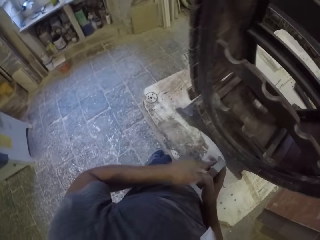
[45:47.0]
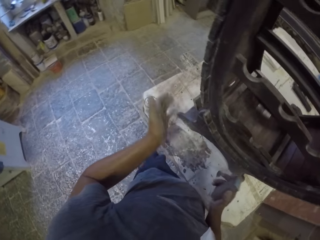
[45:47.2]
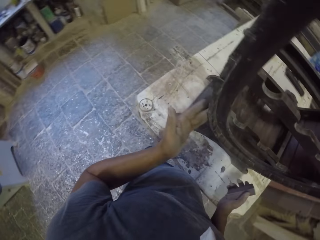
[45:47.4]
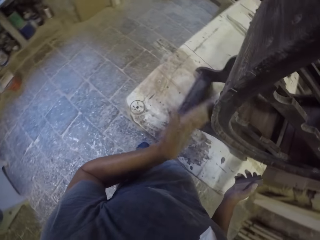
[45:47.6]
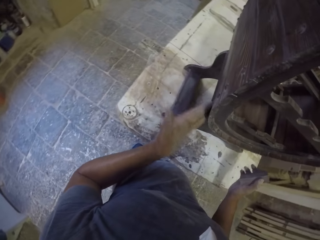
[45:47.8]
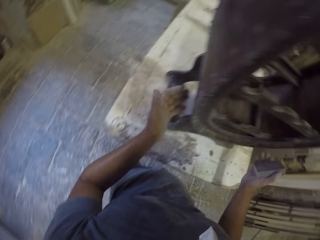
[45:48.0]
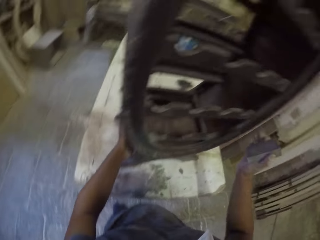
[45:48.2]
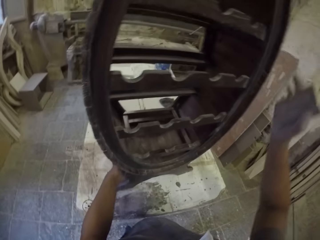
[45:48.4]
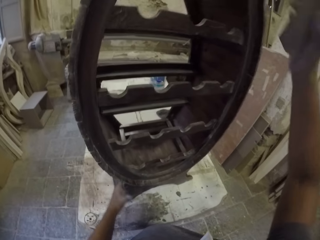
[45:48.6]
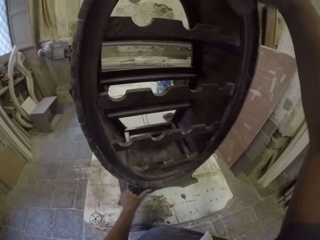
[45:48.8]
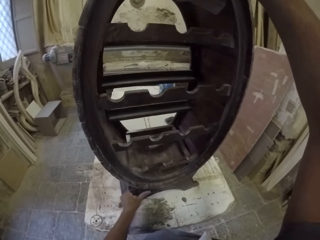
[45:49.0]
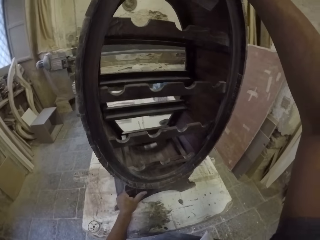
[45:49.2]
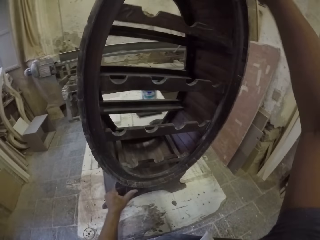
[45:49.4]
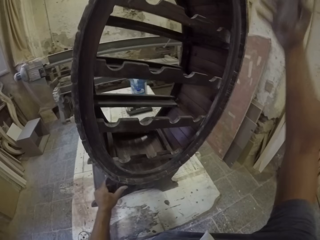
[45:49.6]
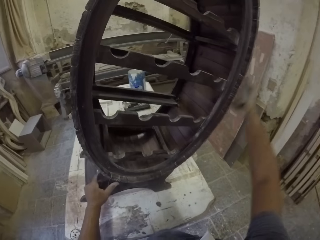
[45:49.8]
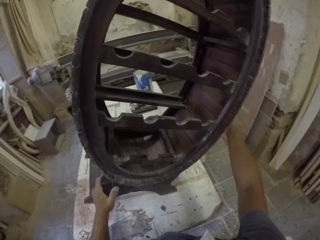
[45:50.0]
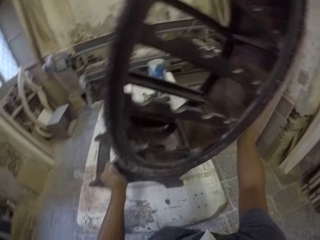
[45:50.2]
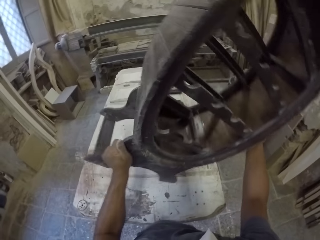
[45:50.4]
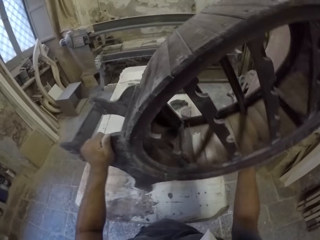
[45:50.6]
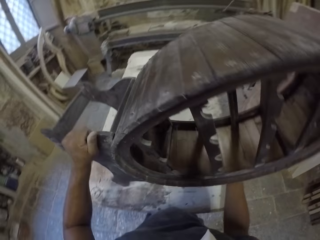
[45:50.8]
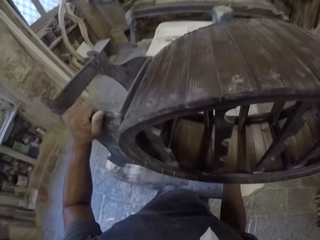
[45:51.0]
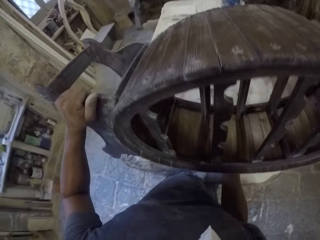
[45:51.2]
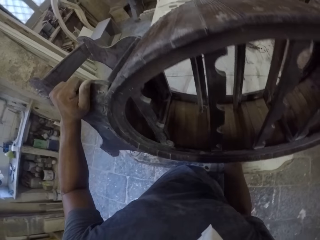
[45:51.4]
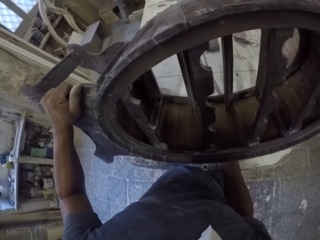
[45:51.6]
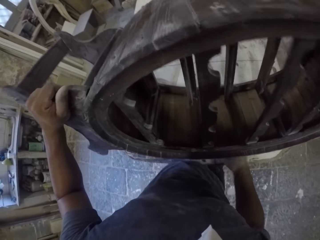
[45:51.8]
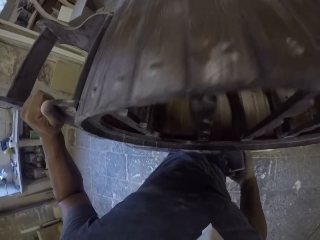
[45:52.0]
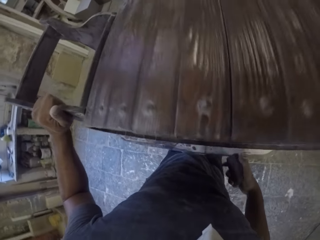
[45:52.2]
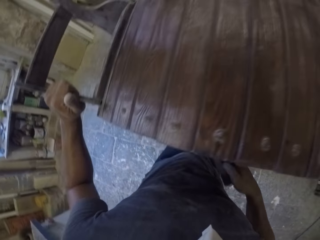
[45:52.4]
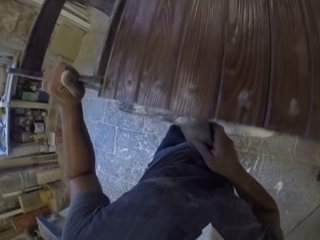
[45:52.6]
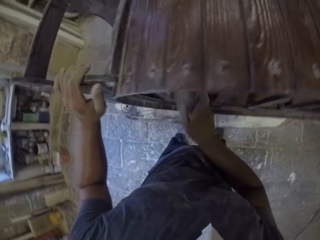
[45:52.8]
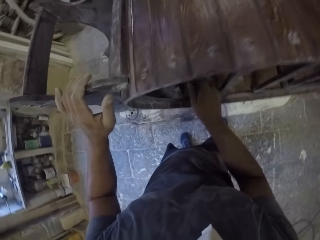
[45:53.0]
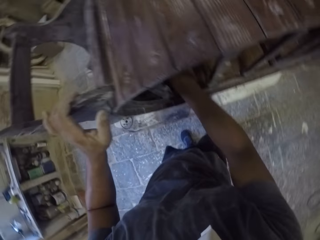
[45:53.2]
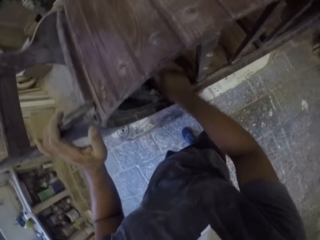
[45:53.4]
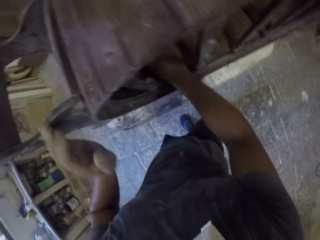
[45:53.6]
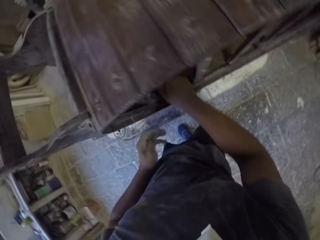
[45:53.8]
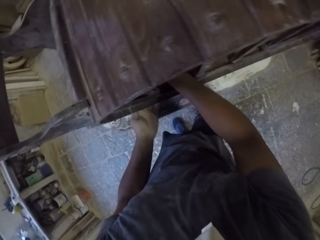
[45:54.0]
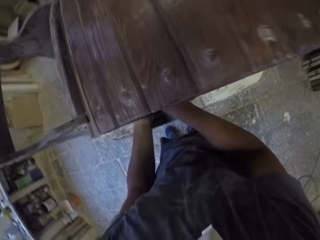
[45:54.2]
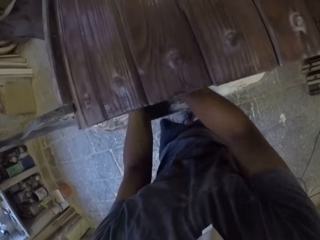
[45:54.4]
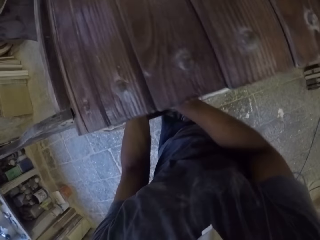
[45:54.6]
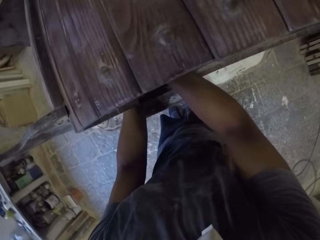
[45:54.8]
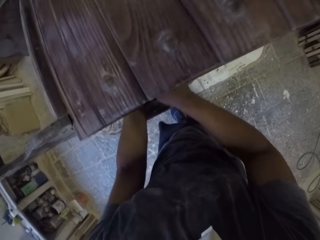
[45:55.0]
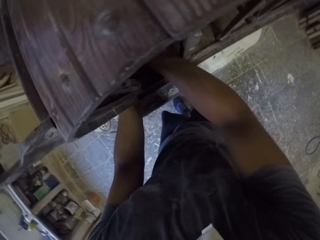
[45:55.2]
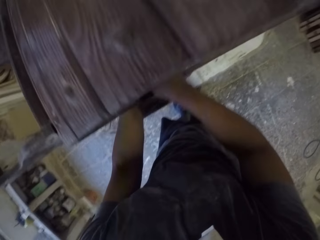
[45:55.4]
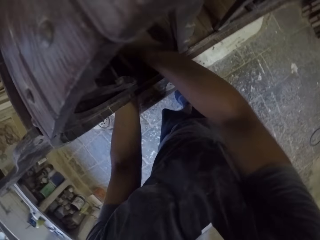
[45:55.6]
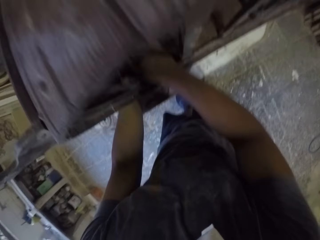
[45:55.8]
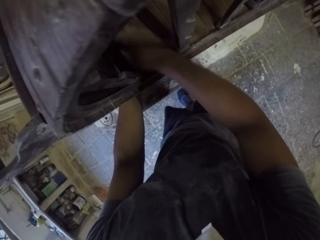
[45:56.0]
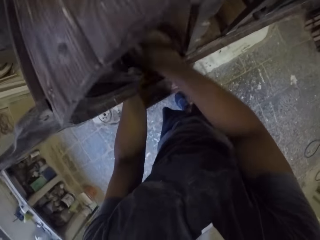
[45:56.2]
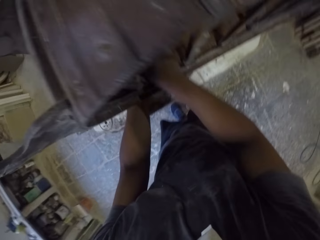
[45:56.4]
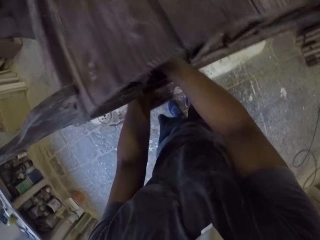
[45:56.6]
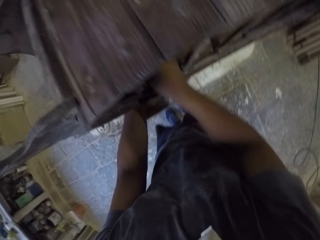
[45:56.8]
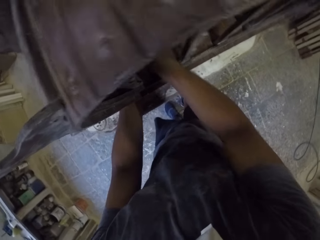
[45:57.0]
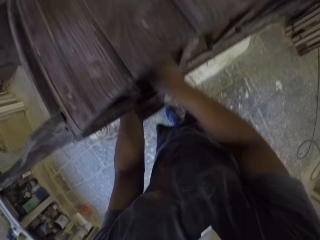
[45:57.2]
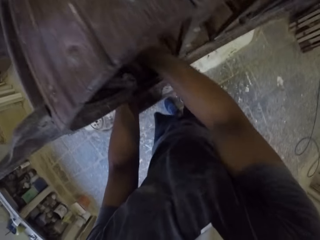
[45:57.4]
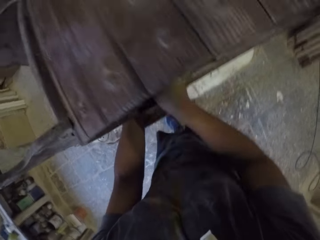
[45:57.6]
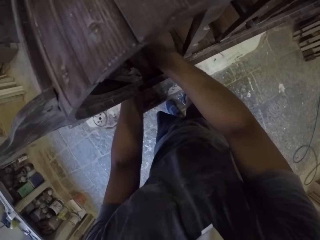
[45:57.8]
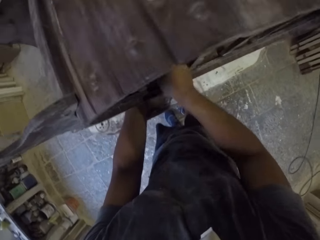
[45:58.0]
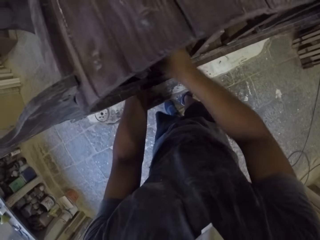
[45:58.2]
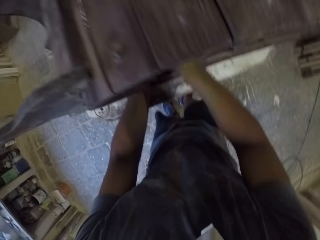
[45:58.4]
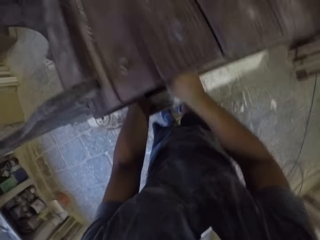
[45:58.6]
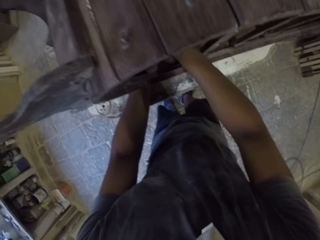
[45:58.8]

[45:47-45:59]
The camera wearer turns the furniture or wooden stand. They hold the wooden stand with both hands. They place the wooden stand on the table. They smoothen the wooden stand with sandpaper.

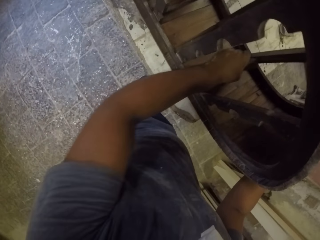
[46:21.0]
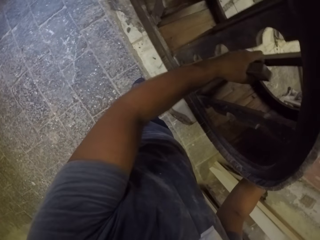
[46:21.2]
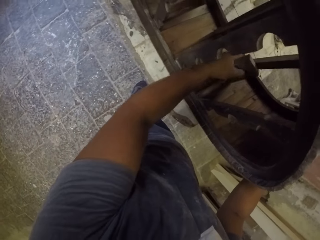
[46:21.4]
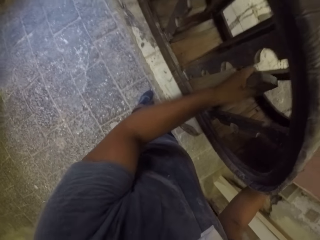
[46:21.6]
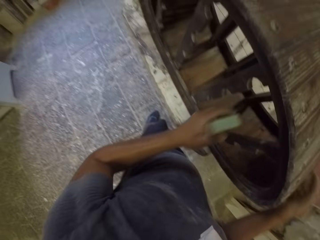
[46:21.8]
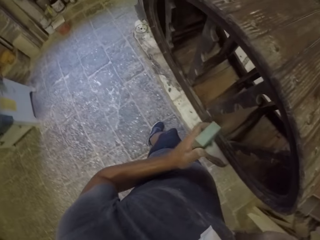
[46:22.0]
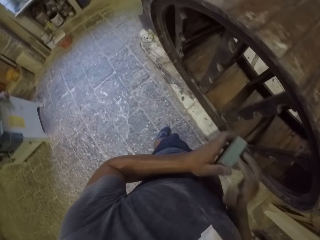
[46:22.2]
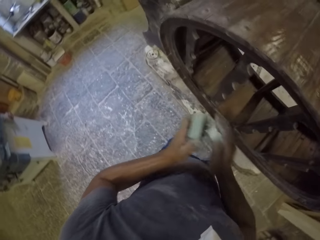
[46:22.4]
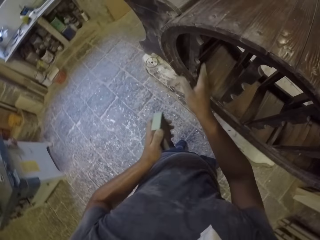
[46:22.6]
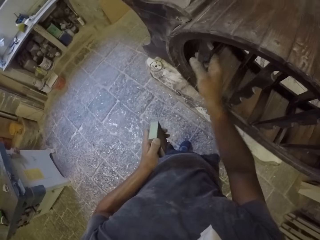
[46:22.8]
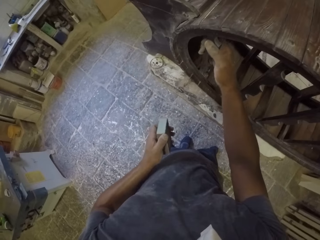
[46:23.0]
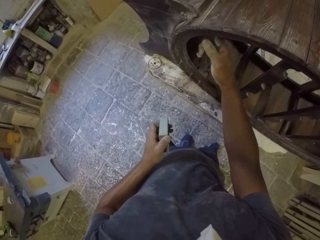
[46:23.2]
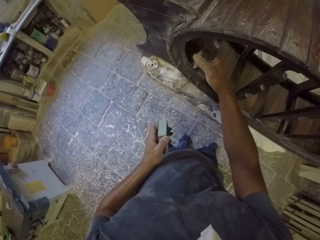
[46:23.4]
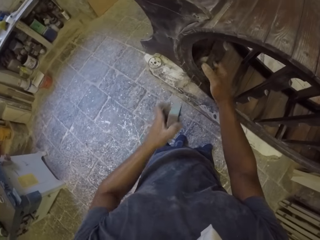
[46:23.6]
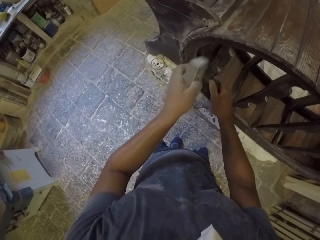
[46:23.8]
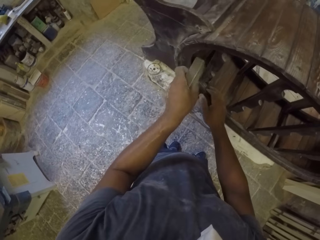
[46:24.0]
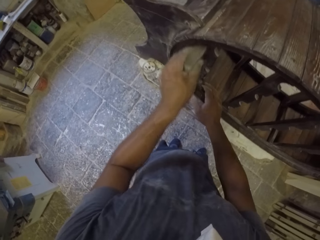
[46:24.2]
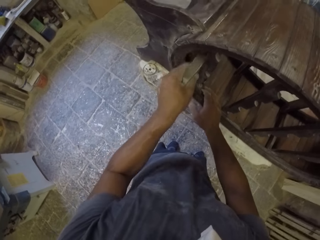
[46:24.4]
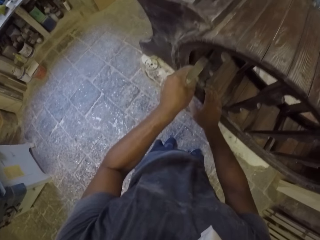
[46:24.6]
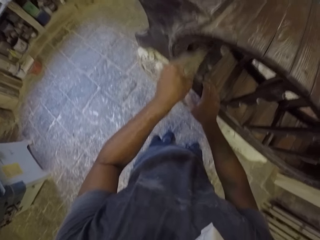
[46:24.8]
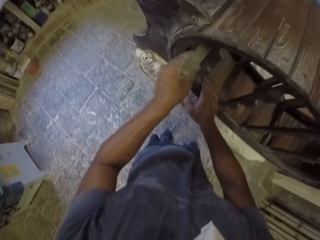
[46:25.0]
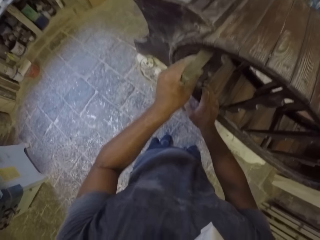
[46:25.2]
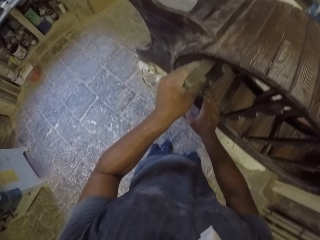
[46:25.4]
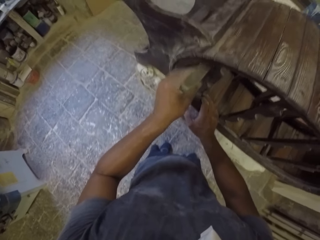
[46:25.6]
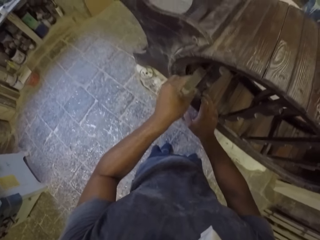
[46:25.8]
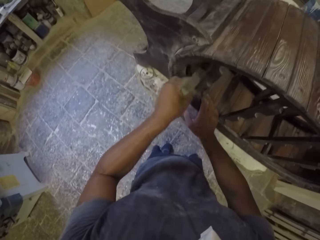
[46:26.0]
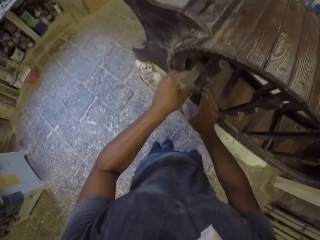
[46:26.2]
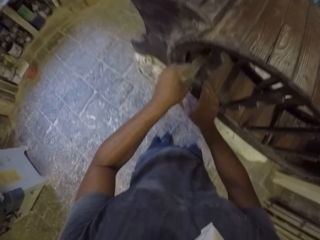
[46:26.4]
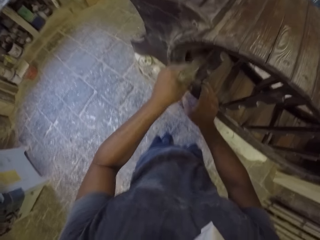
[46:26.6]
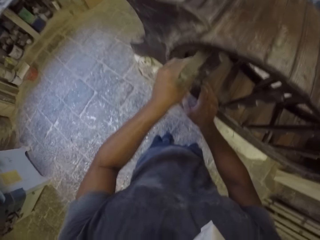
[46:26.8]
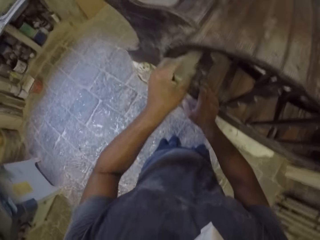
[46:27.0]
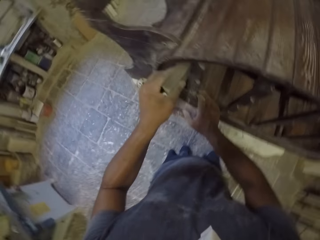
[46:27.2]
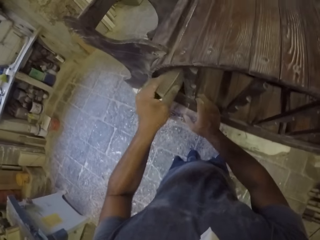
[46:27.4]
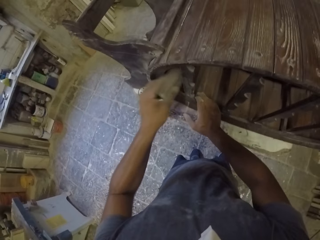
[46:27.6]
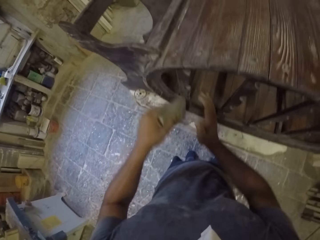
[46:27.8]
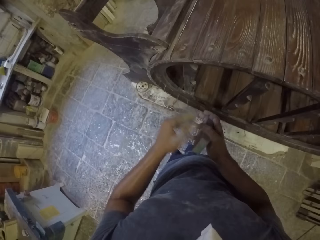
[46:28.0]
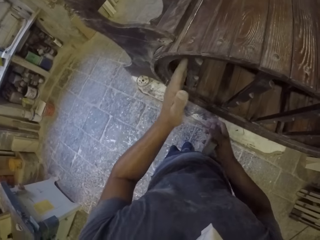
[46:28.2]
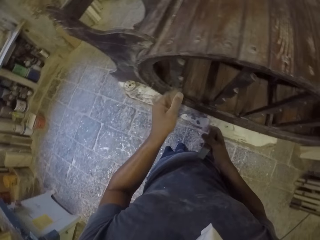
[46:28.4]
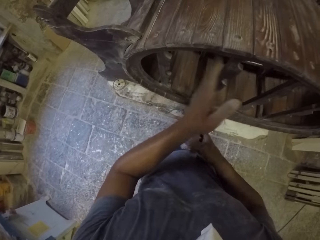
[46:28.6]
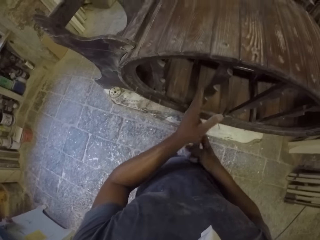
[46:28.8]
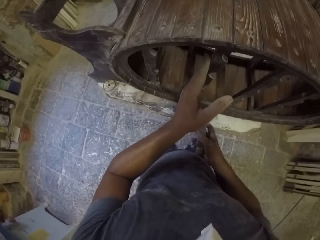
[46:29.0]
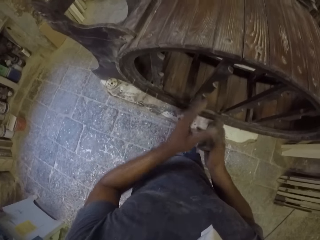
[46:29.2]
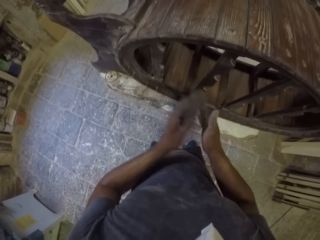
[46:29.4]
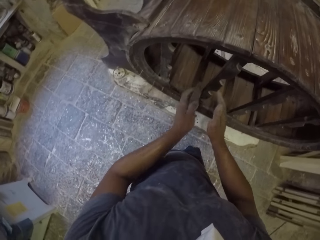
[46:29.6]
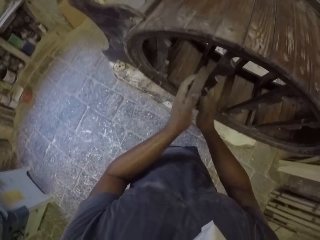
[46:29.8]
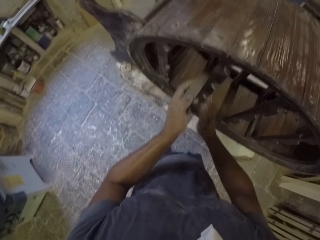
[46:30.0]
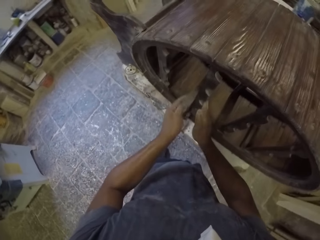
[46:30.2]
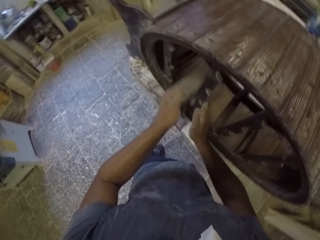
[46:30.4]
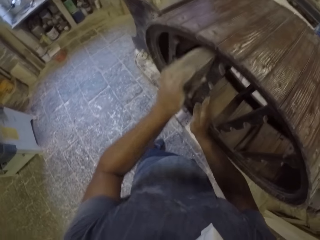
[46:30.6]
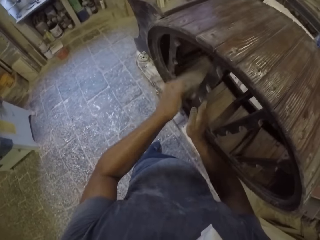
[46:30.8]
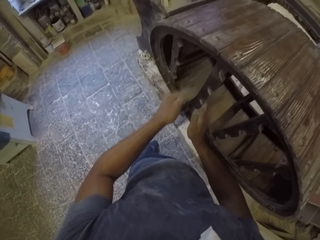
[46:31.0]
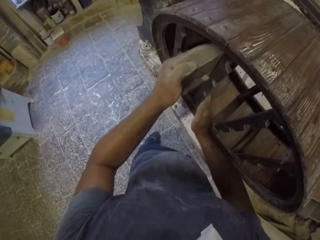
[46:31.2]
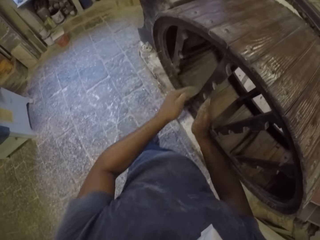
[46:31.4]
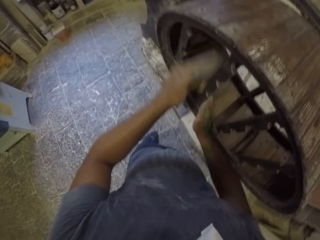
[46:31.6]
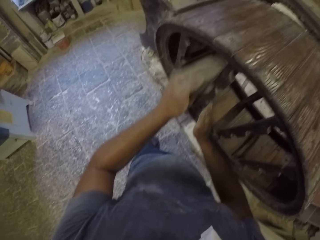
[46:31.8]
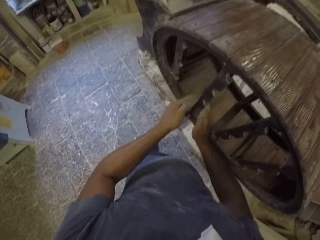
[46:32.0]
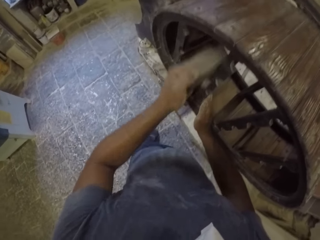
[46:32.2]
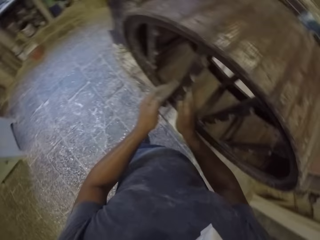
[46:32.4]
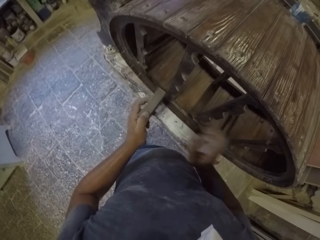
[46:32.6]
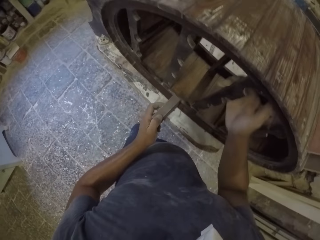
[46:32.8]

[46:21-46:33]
The camera wearer holds the sandpaper. They touch the furniture or wooden stand. They hold the wooden stand with the right hand. They smoothen the wooden stand with the sandpaper. They wipe the wooden stand with the left hand. They touch the furniture. They smoothen the wooden stand with the sandpaper.
